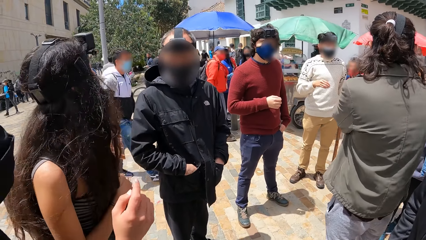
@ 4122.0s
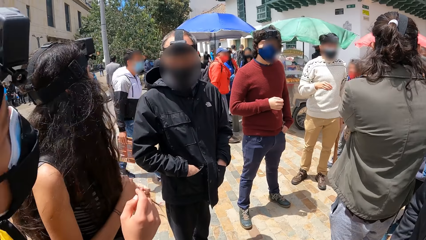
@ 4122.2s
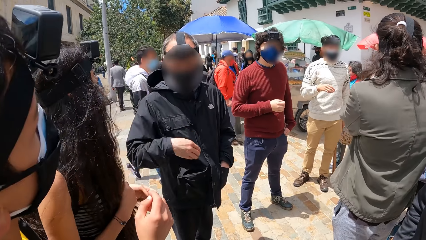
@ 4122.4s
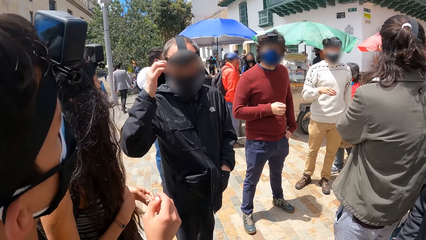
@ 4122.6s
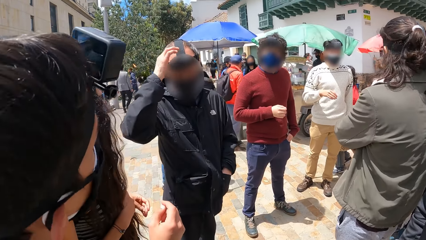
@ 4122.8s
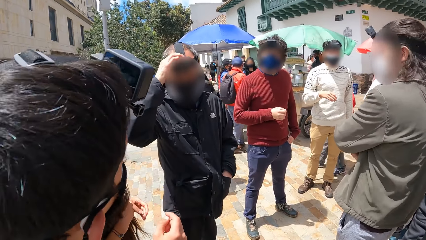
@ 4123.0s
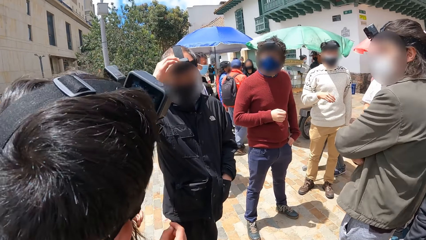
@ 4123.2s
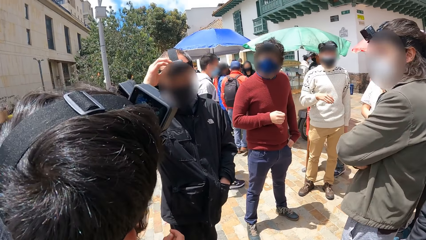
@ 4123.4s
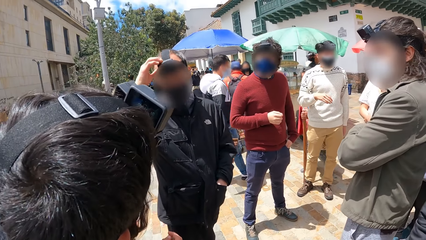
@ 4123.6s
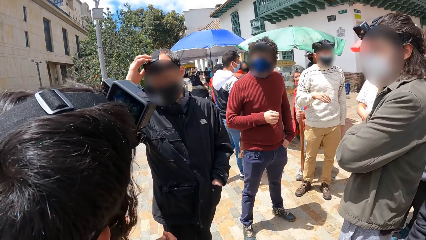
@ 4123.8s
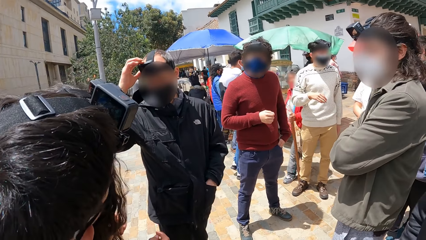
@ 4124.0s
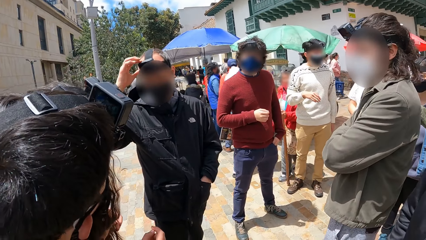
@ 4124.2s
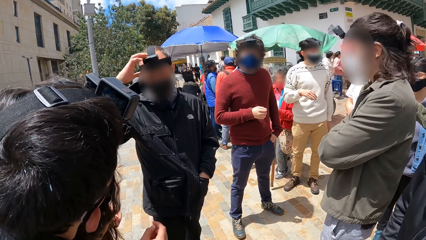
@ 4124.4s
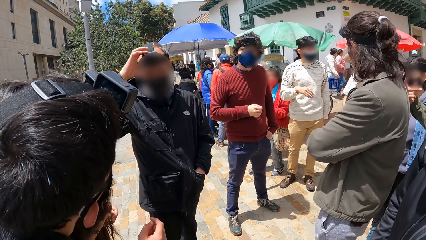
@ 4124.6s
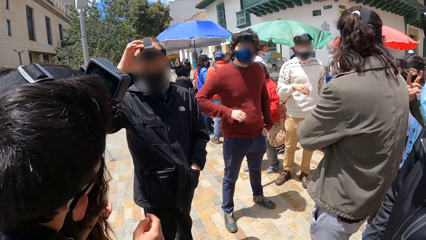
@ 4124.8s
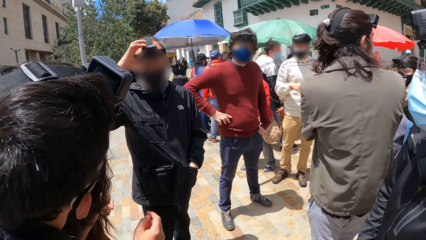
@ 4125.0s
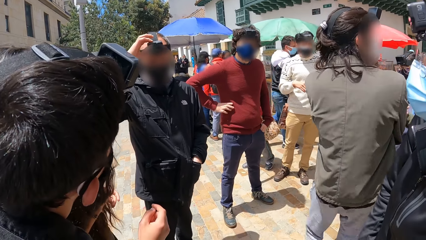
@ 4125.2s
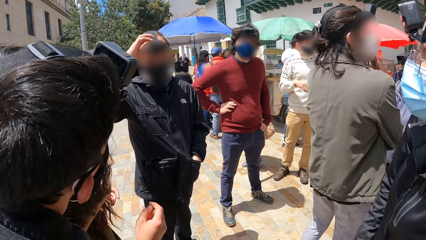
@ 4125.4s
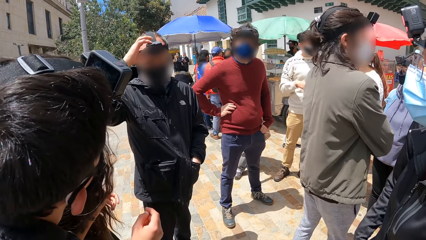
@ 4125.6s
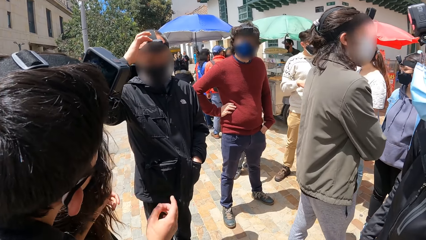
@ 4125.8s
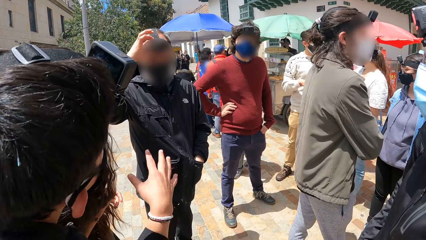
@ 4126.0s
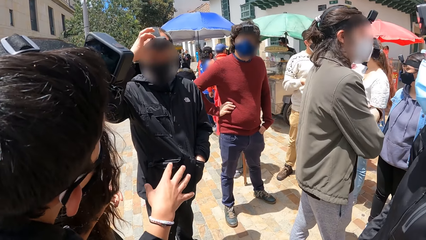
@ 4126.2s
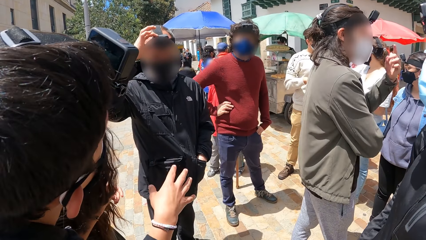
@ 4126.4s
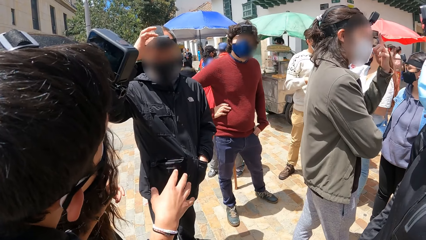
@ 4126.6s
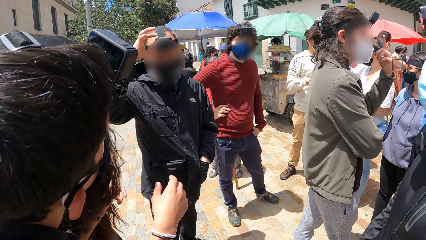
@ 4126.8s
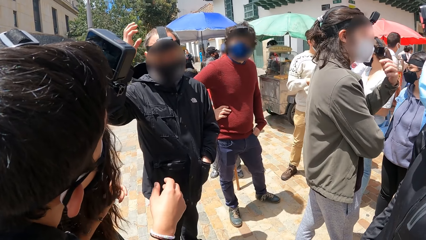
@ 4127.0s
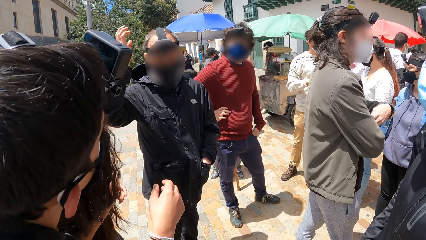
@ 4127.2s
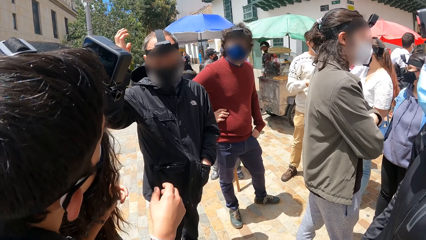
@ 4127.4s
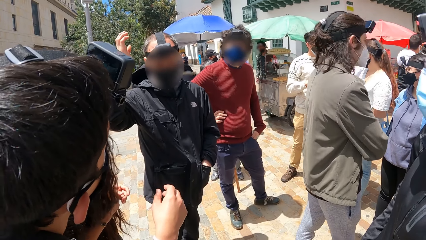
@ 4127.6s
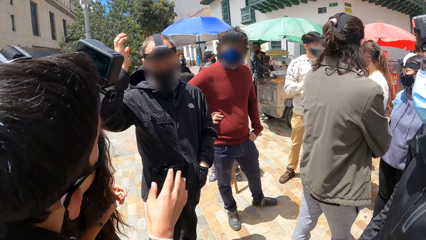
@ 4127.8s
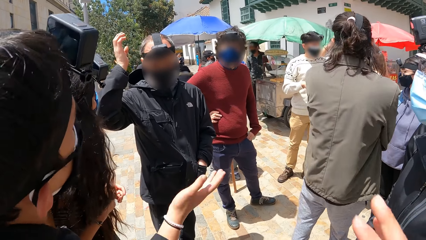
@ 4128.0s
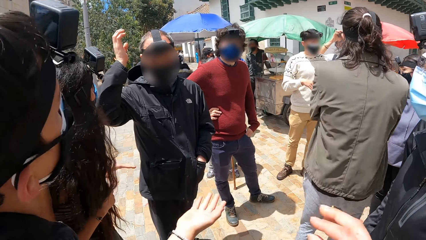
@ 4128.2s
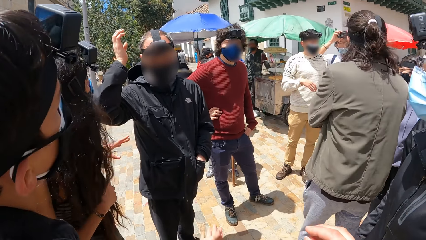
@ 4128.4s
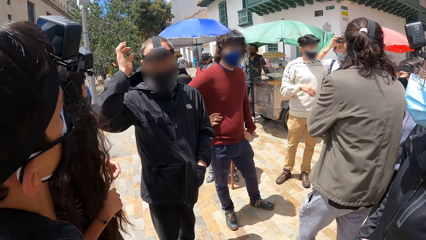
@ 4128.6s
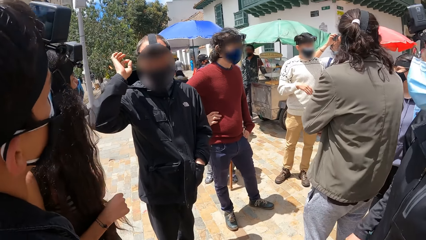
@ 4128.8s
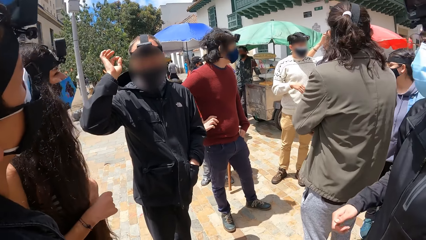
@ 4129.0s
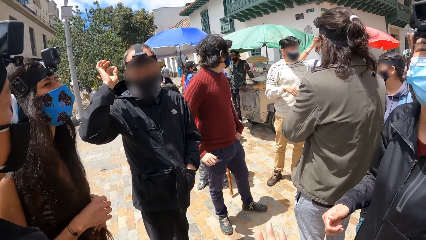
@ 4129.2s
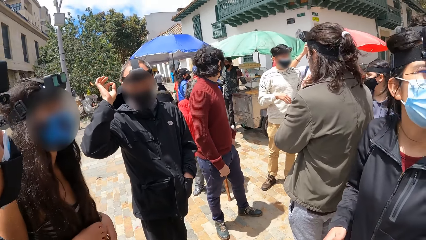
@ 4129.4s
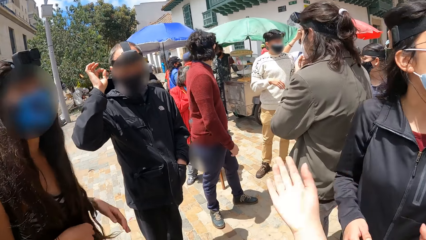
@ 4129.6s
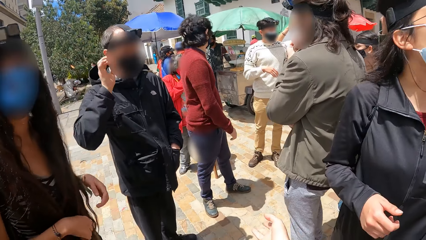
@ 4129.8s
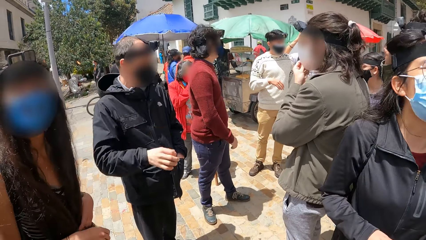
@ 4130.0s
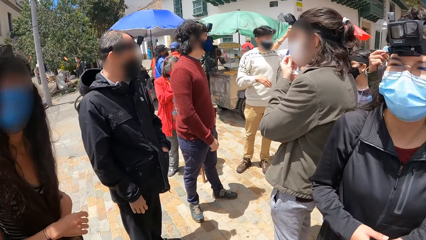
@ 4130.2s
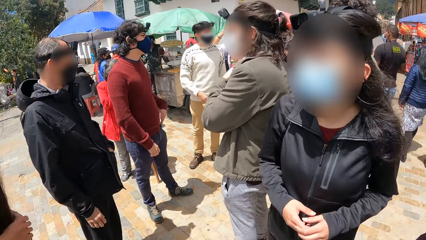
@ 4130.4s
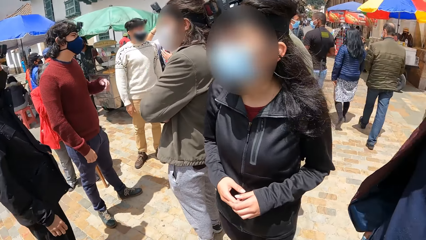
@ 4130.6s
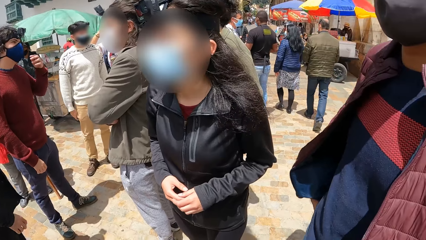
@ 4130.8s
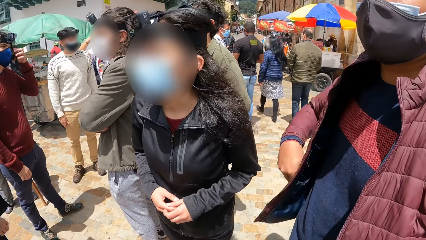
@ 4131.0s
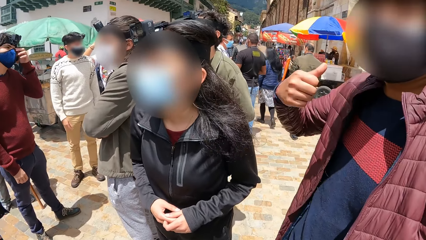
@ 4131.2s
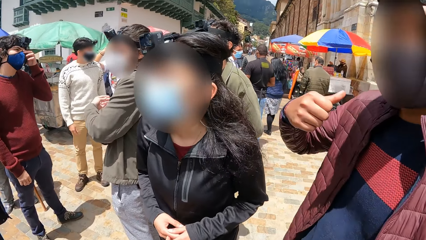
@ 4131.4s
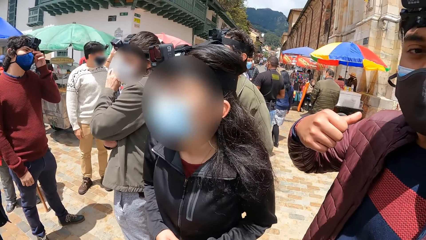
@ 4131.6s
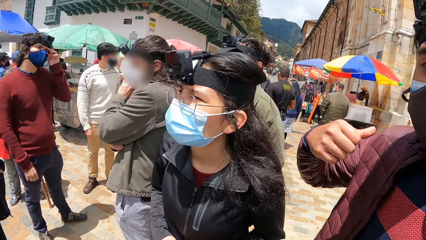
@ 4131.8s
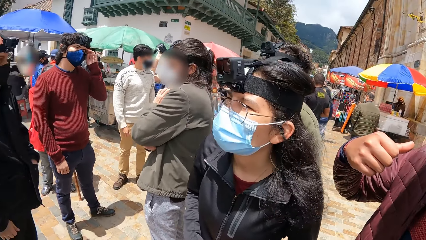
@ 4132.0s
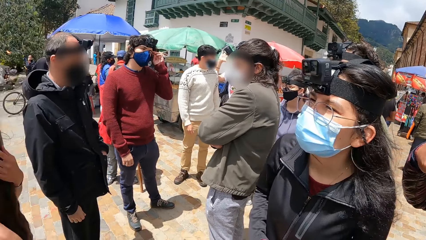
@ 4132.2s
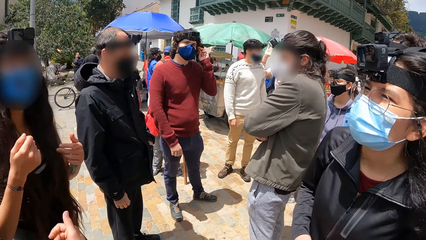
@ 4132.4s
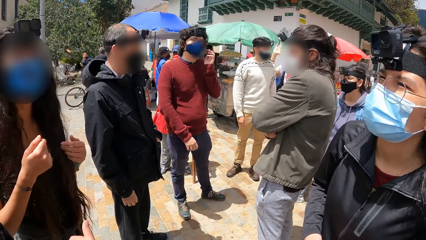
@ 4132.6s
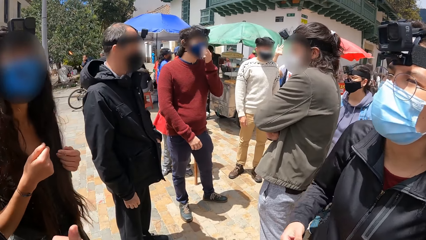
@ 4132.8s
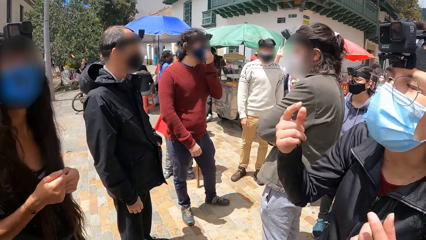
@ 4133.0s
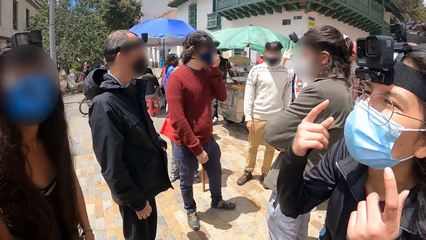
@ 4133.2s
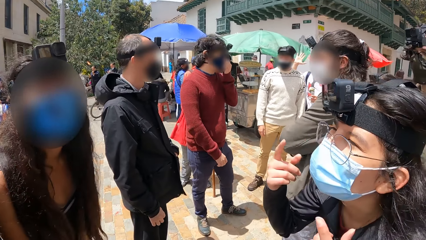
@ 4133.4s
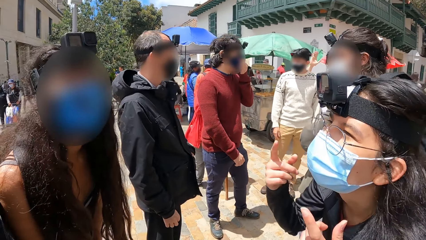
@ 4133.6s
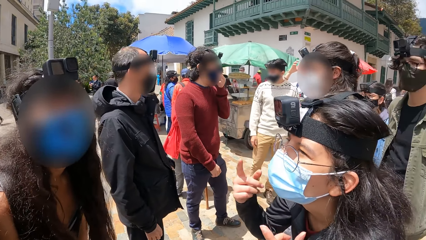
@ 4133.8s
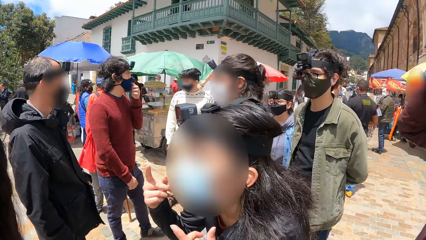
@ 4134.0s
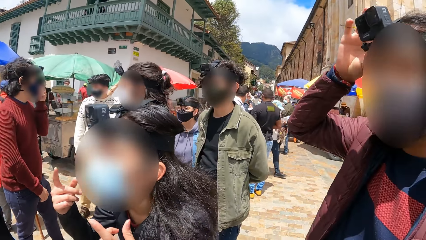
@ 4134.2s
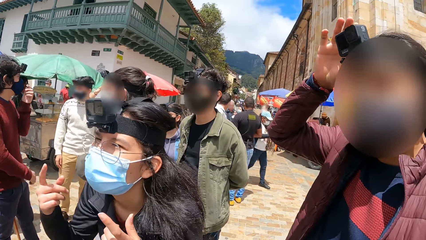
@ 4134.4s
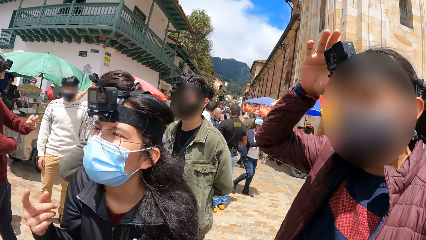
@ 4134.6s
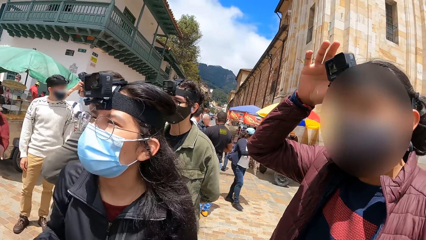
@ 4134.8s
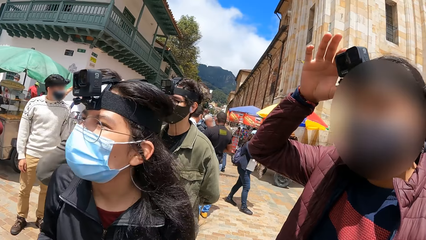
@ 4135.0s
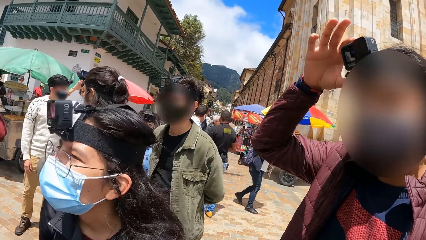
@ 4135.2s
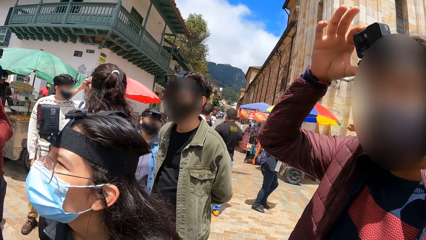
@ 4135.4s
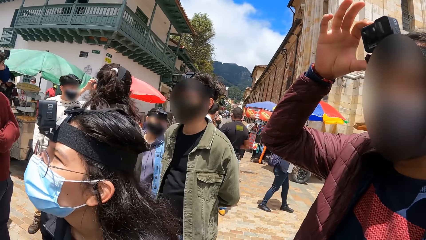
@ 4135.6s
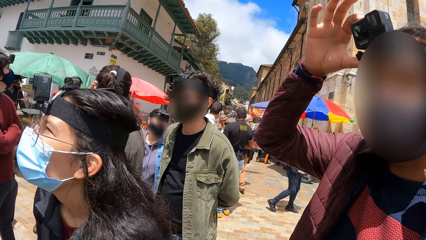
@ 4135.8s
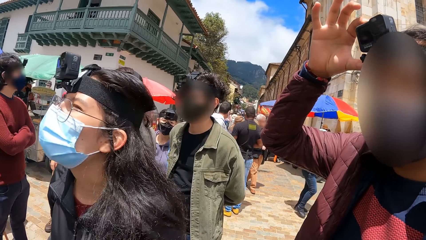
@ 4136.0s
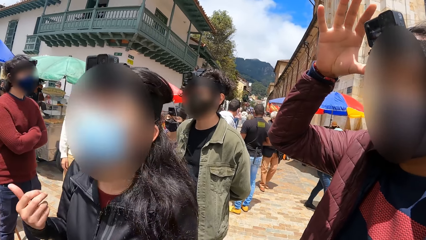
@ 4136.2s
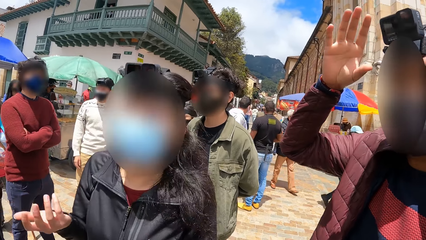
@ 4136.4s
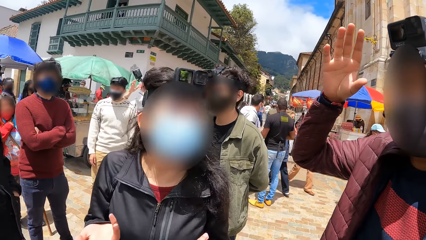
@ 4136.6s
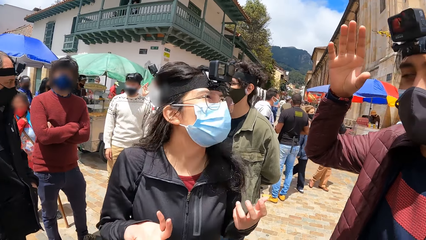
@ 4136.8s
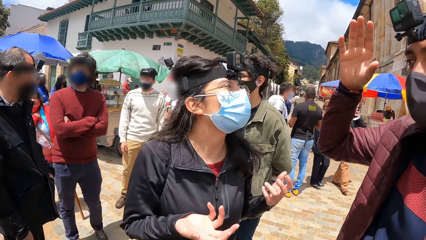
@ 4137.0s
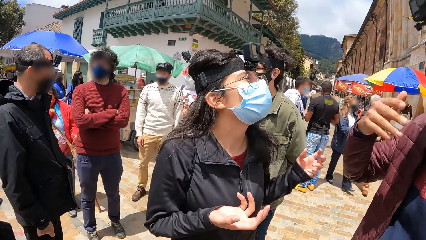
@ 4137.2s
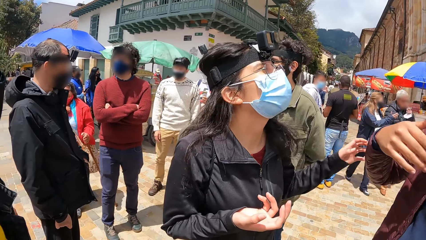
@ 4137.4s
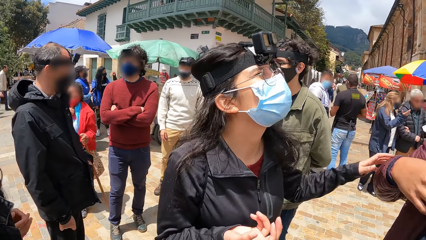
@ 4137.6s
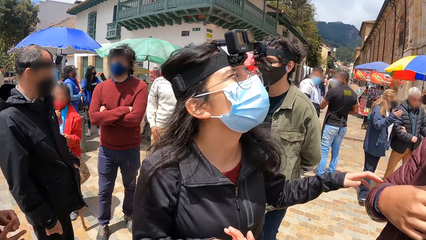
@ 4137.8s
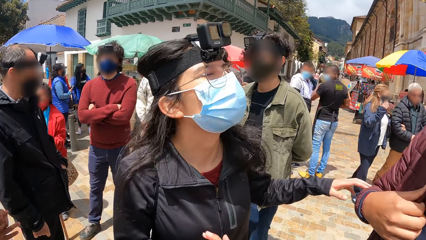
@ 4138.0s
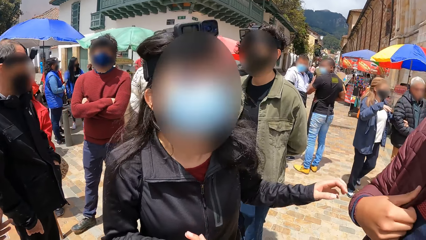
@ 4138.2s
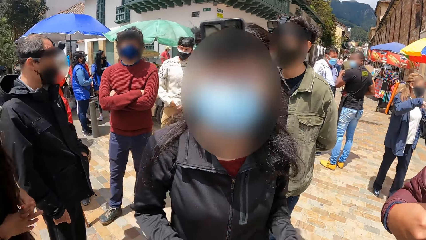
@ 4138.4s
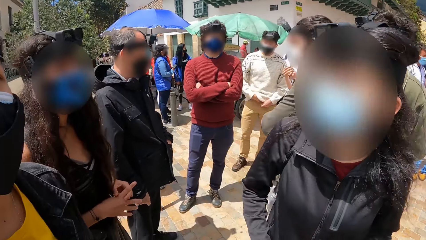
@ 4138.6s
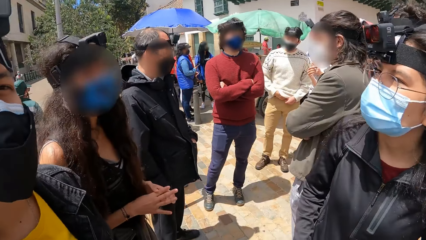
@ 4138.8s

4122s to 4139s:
A man adjusts the camera on his head with his right hand. The camera wearer uses gestures. Another man touches his face with his left hand. A man gestures to the camera wearer. The camera wearer looks around the compound. Another man adjusts the camera on his head with his right hand.
